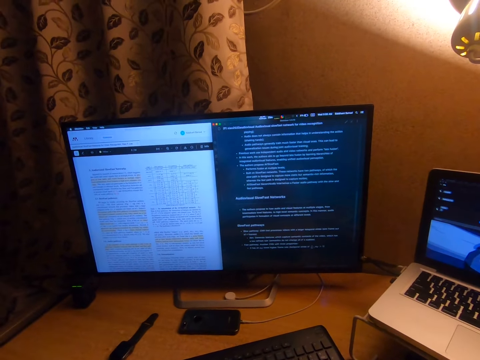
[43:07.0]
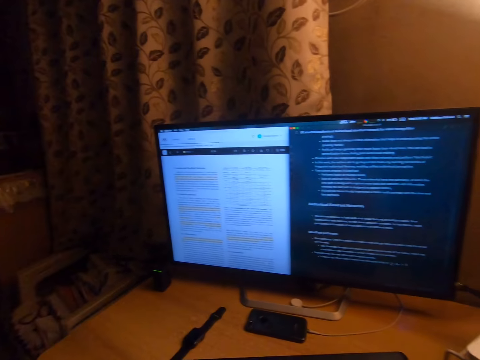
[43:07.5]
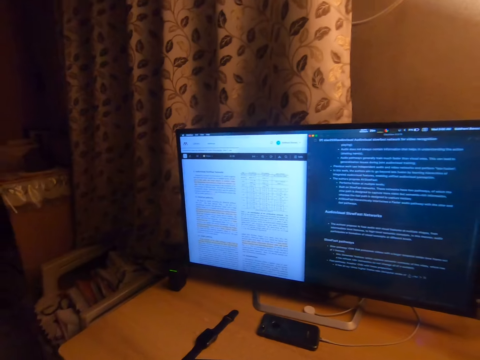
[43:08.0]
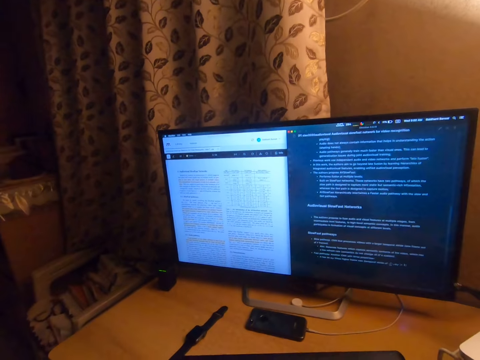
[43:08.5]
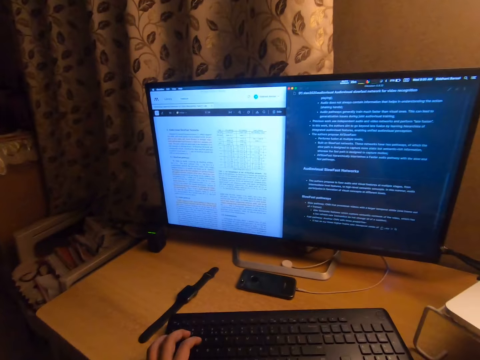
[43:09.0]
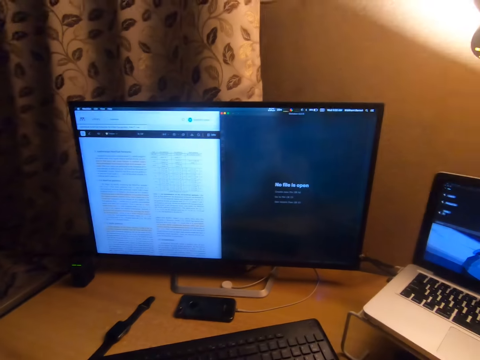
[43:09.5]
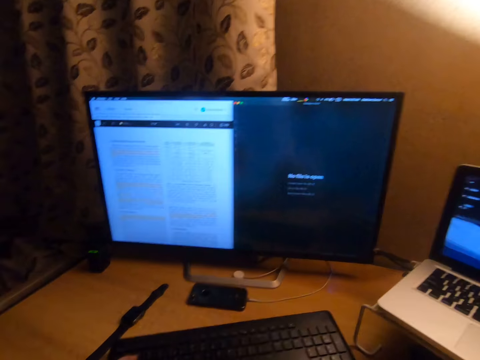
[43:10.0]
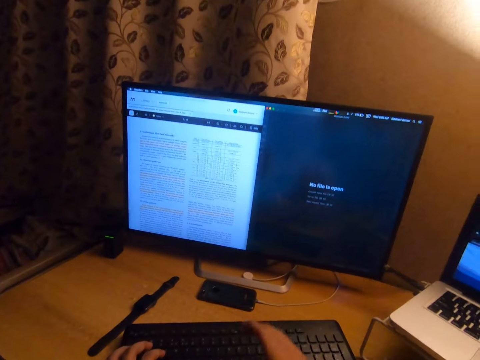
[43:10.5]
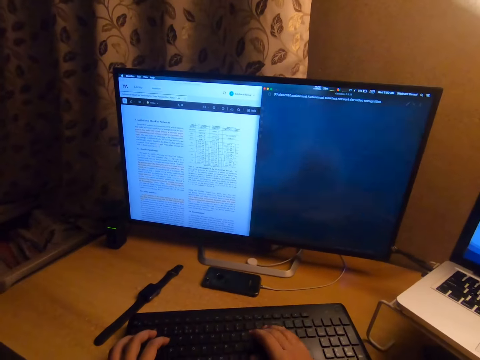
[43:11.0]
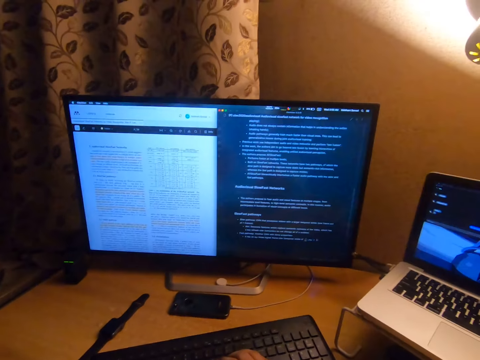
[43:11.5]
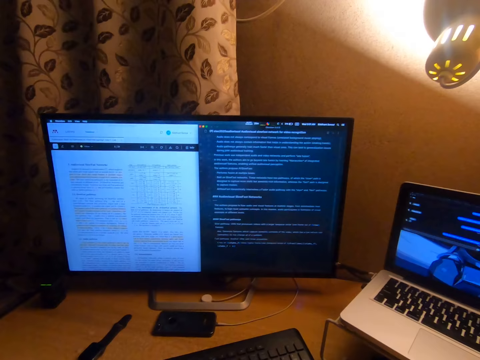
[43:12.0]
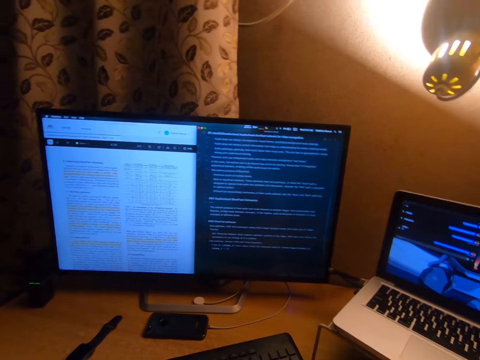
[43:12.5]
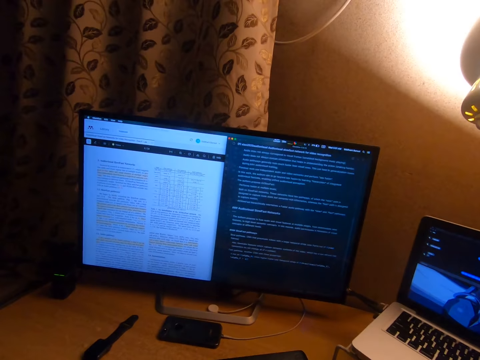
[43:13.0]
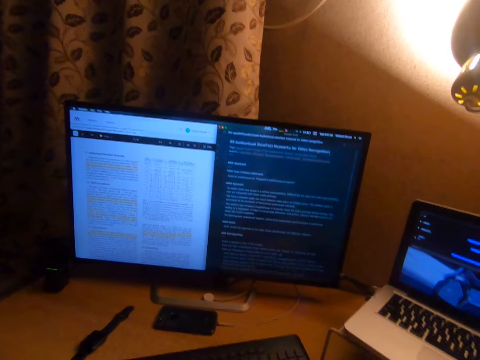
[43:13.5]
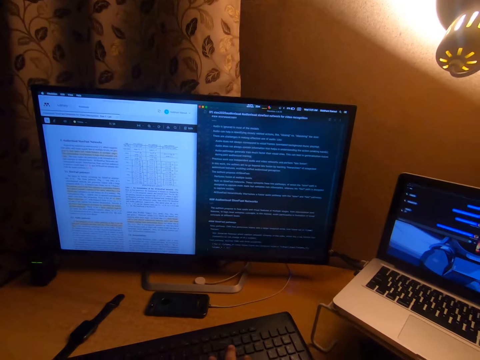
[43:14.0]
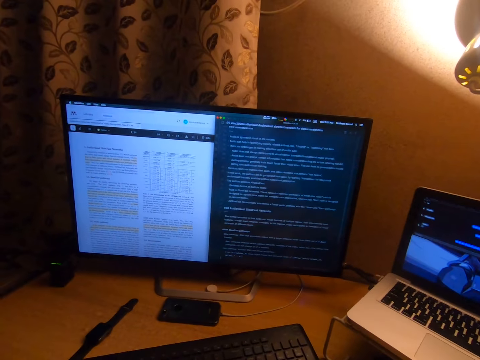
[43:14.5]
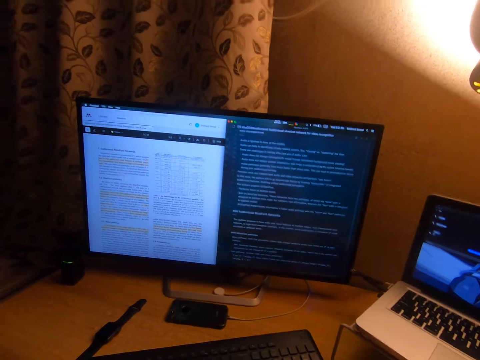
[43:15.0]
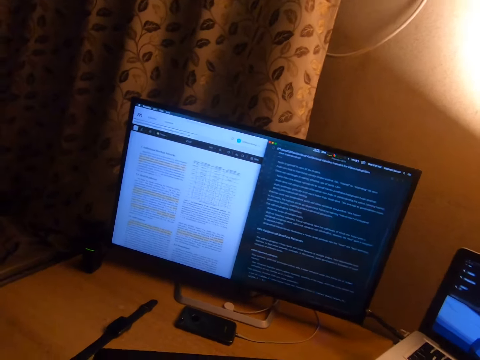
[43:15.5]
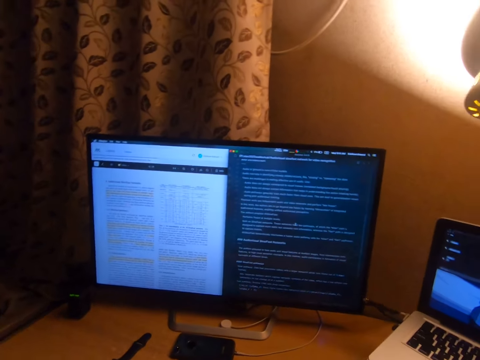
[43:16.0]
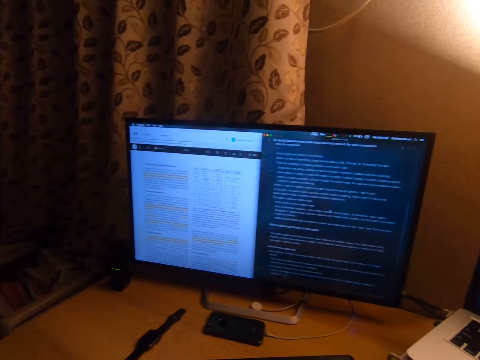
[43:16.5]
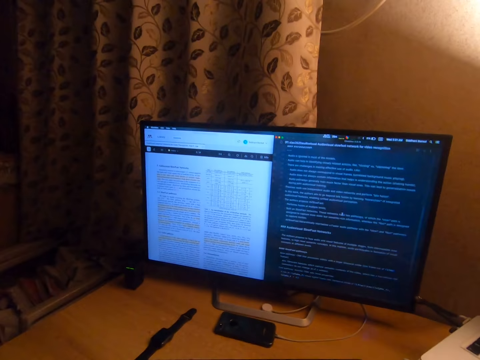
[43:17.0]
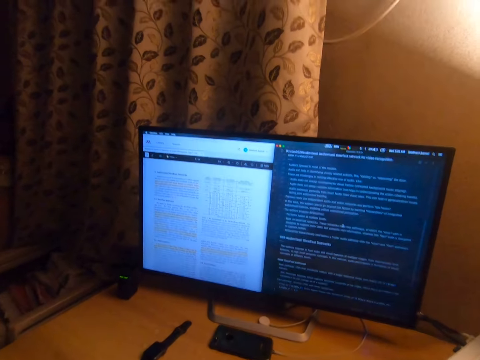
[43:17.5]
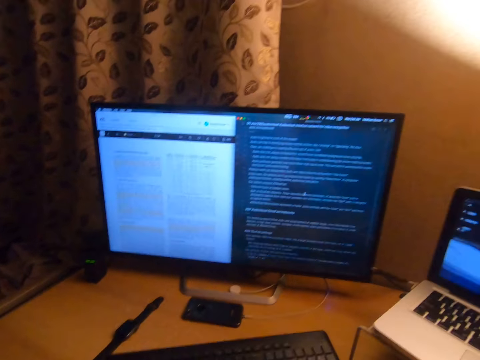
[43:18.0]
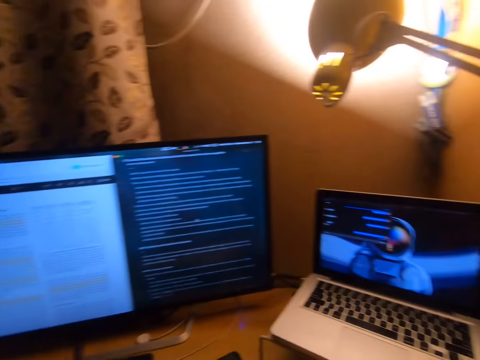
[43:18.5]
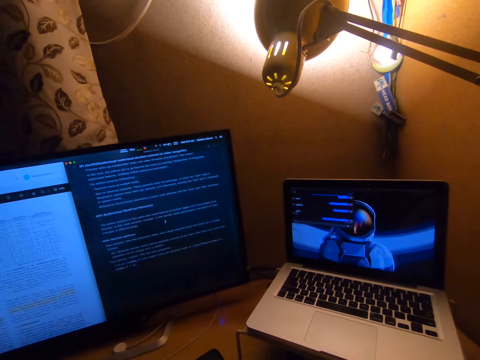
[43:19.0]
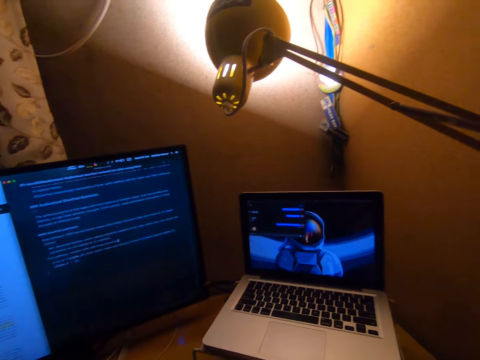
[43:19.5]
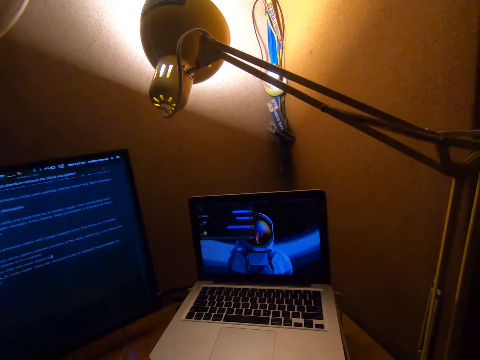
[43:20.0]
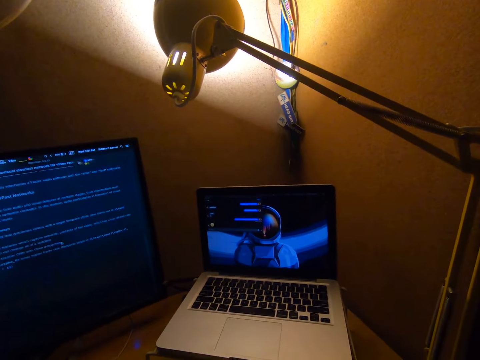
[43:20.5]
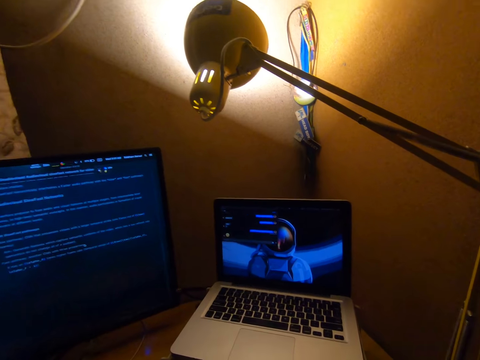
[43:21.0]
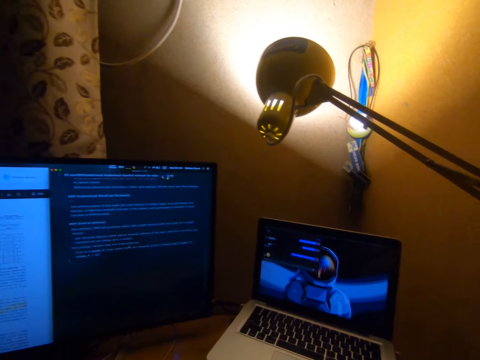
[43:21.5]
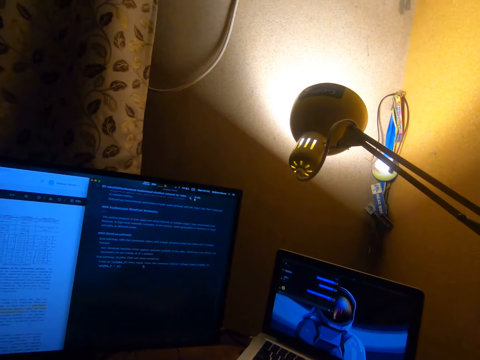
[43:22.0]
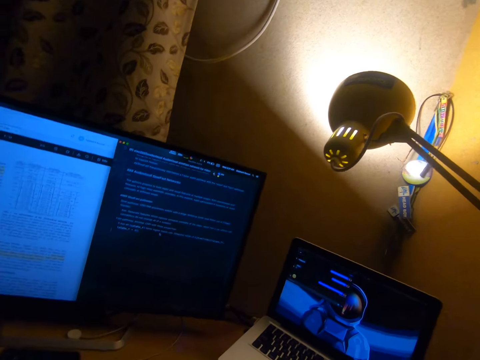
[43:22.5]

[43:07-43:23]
The camera wearer types on a keyboard with both hands. He adjusts the camera on his head. He looks at the computers.

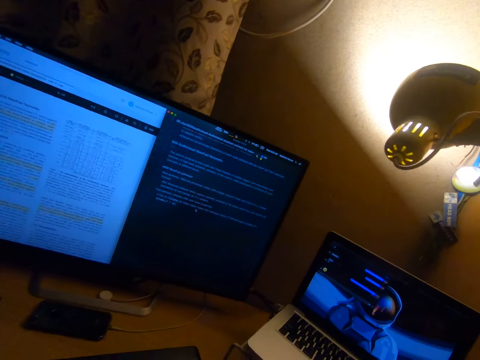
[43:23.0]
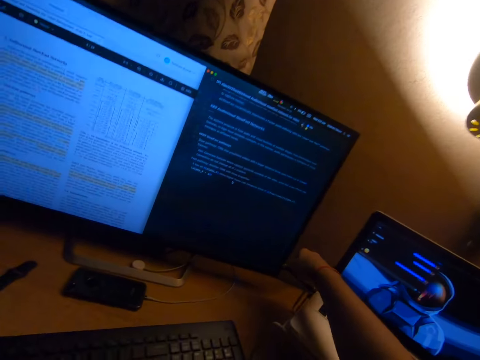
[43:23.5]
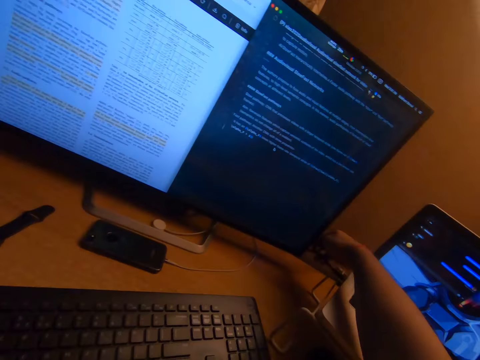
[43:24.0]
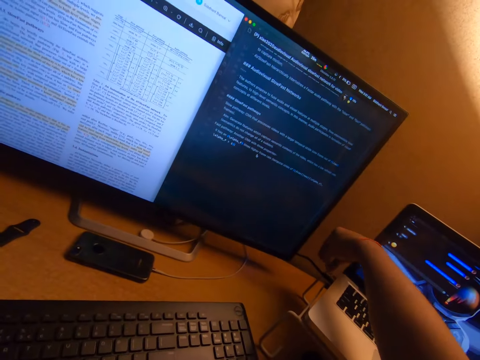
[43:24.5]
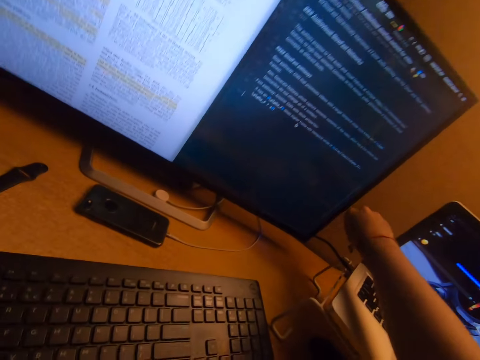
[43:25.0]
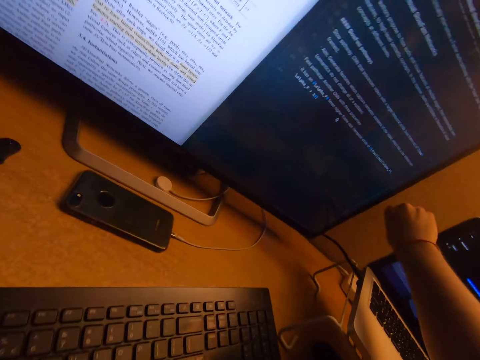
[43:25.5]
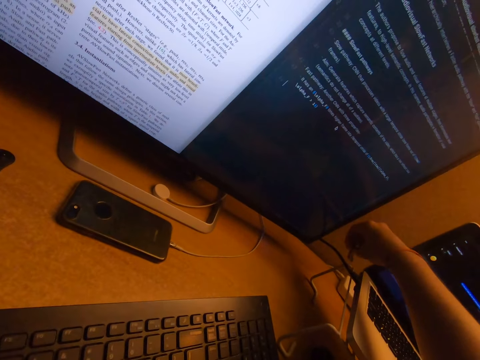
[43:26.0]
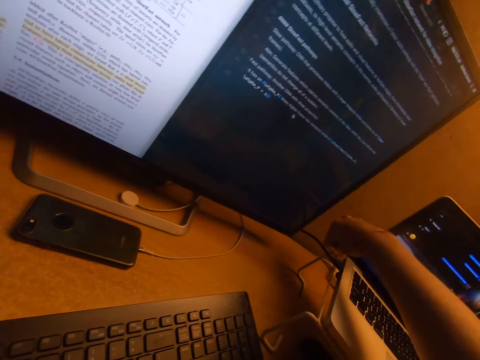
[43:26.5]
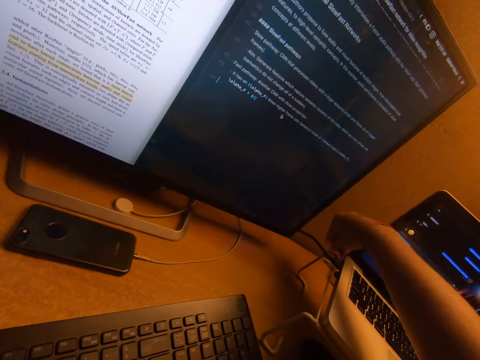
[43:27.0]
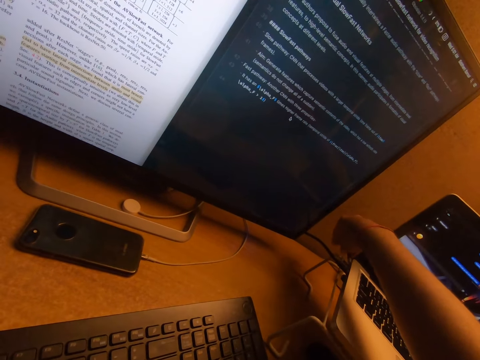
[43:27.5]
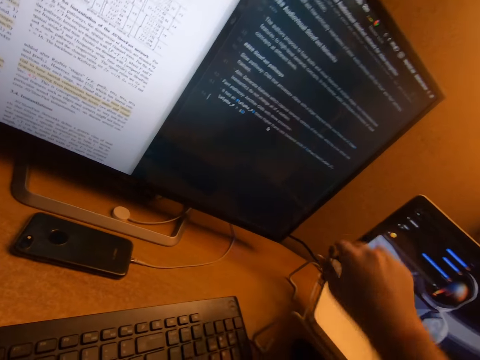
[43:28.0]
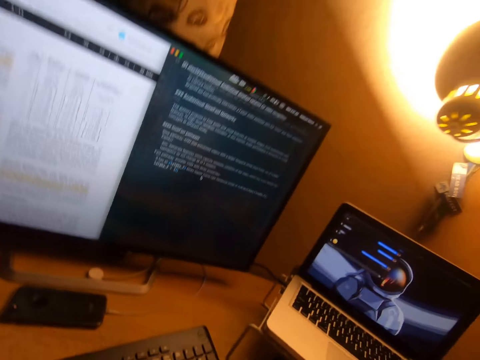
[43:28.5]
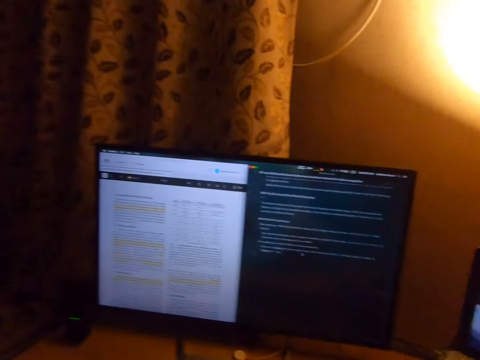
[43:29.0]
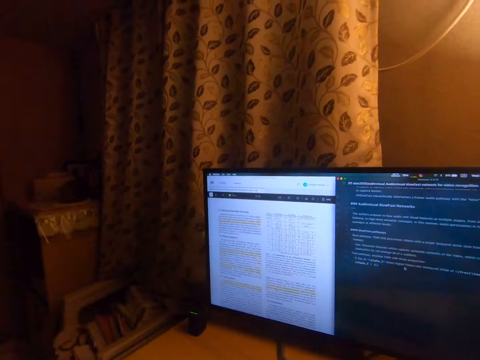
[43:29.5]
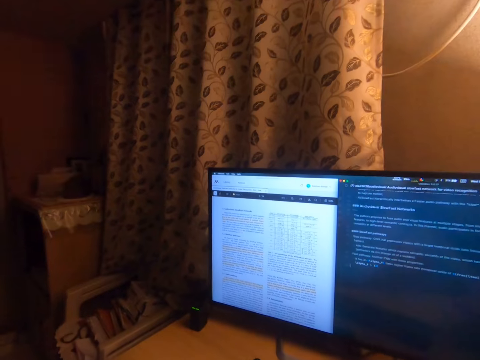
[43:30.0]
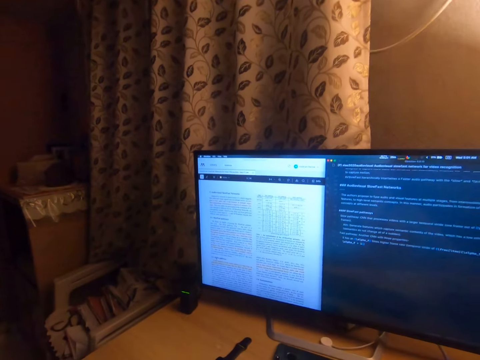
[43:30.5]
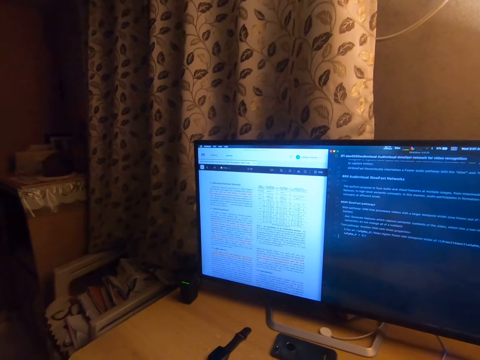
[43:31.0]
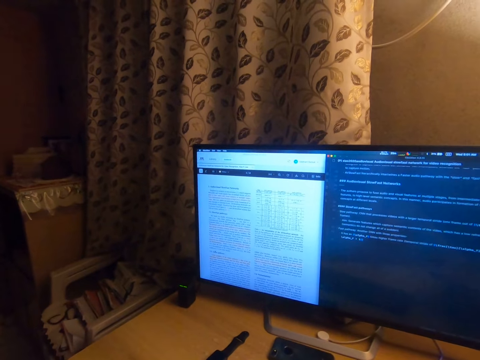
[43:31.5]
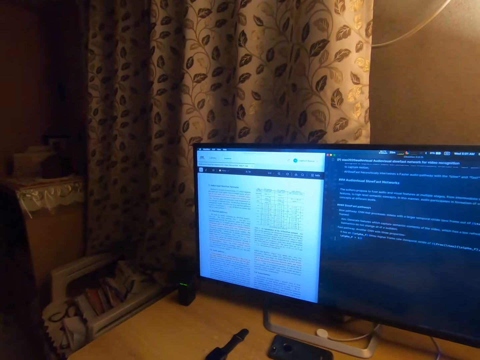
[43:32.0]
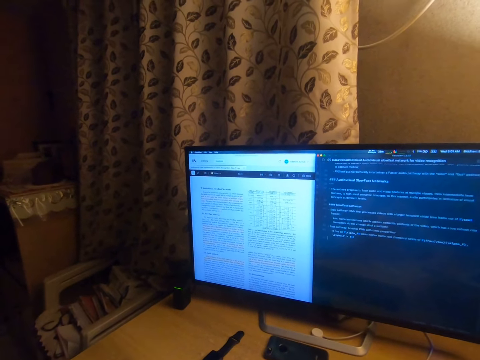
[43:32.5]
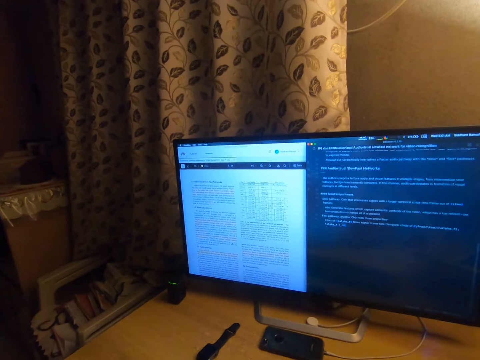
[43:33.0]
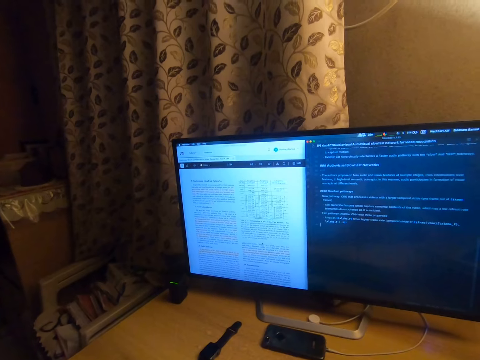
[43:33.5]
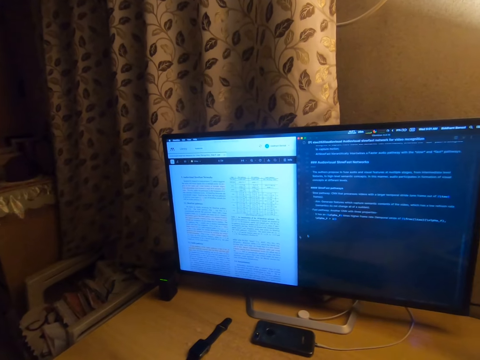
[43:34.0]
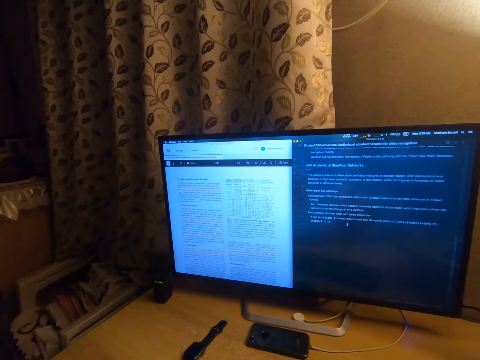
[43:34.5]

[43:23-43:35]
The camera wearer picks up a cord or cable behind the desktop. They hold the cable, connect the cable to the laptop, and look at the computer.
